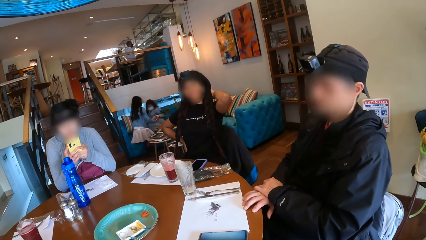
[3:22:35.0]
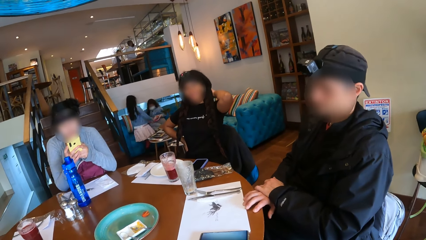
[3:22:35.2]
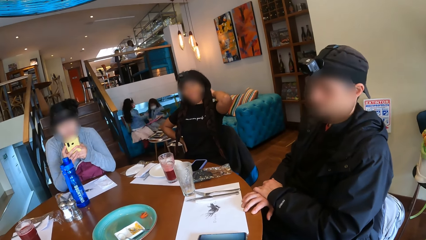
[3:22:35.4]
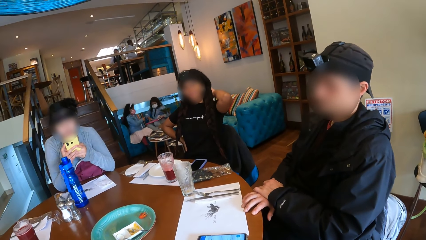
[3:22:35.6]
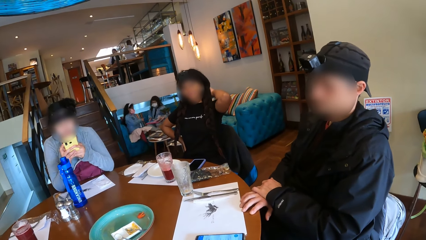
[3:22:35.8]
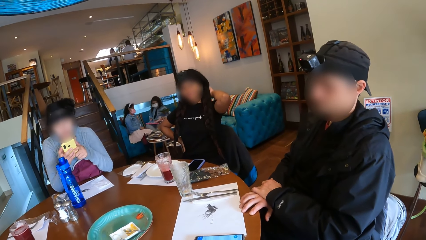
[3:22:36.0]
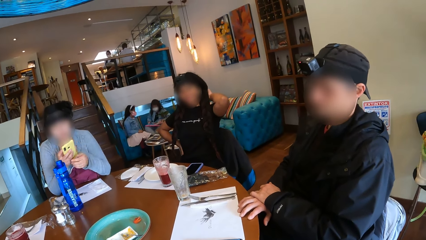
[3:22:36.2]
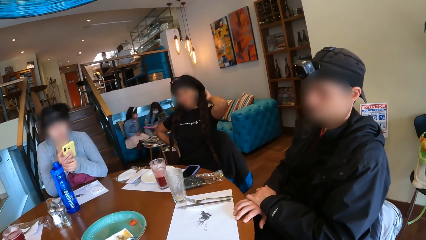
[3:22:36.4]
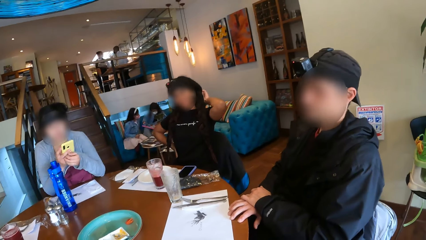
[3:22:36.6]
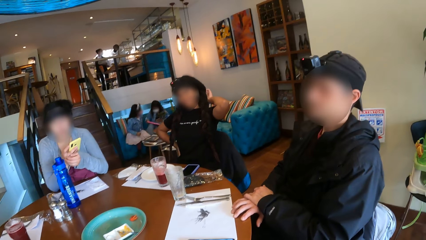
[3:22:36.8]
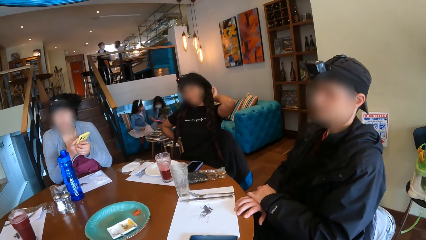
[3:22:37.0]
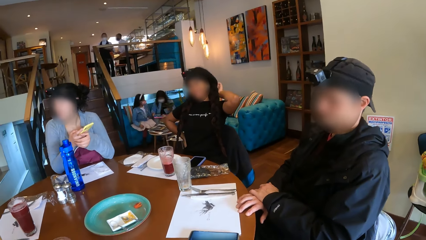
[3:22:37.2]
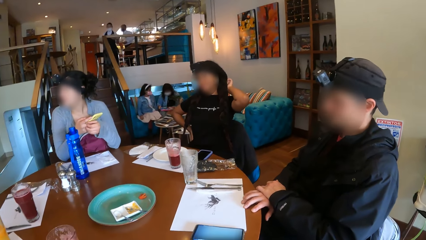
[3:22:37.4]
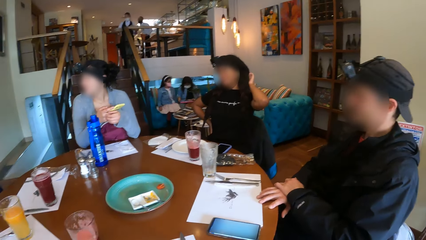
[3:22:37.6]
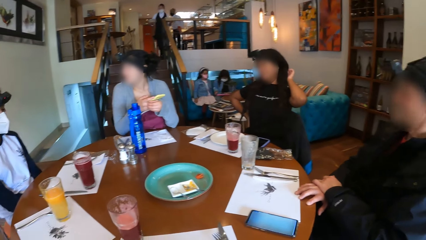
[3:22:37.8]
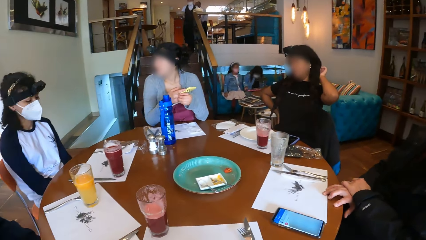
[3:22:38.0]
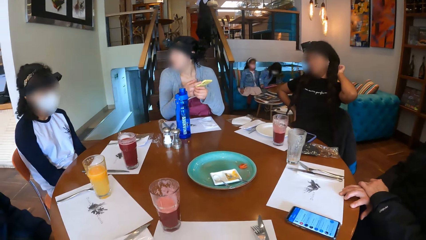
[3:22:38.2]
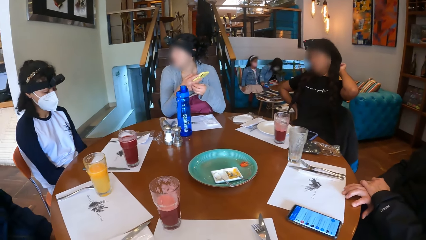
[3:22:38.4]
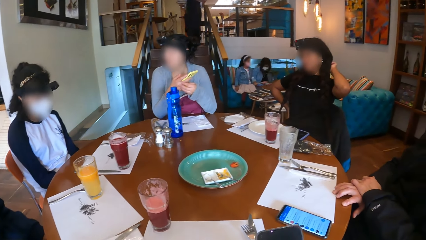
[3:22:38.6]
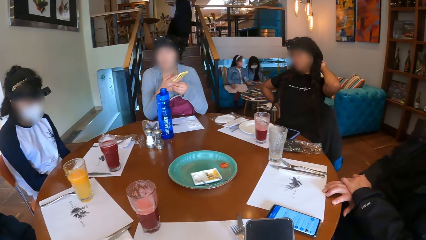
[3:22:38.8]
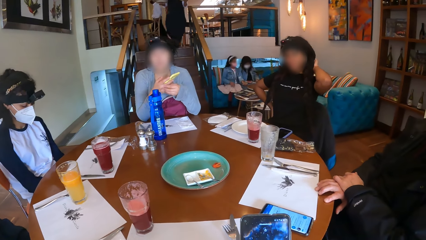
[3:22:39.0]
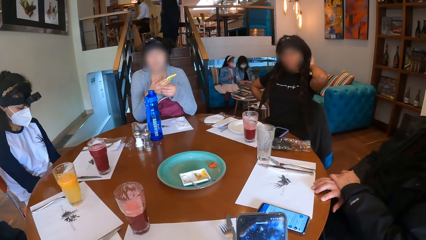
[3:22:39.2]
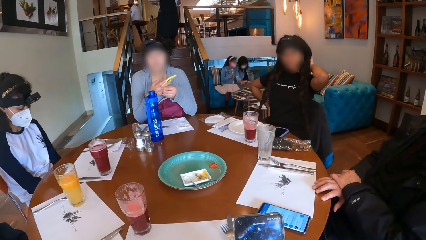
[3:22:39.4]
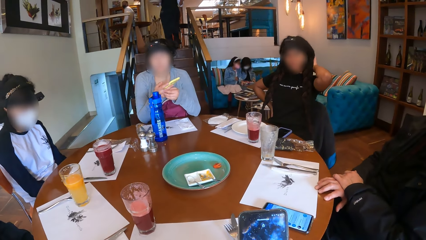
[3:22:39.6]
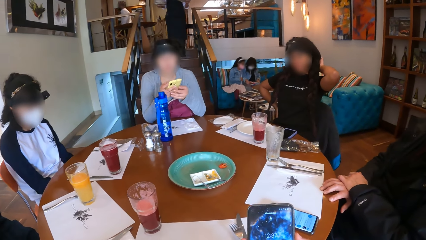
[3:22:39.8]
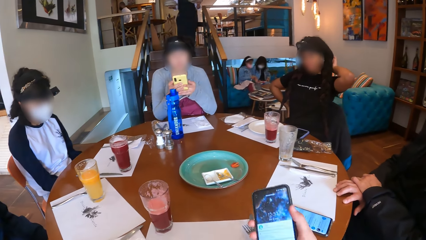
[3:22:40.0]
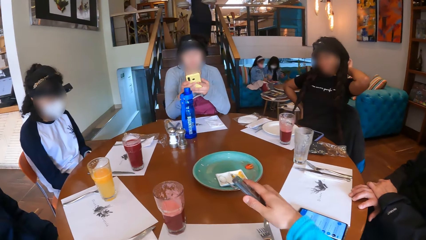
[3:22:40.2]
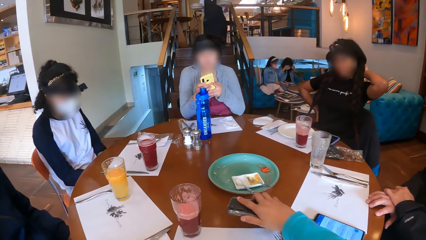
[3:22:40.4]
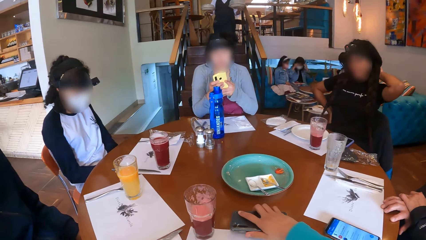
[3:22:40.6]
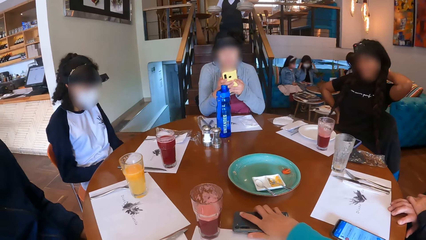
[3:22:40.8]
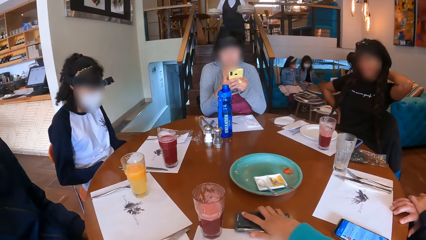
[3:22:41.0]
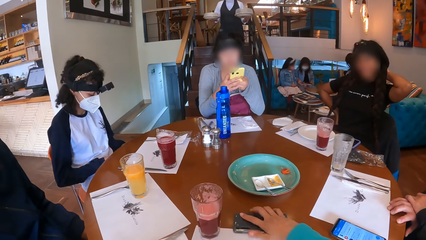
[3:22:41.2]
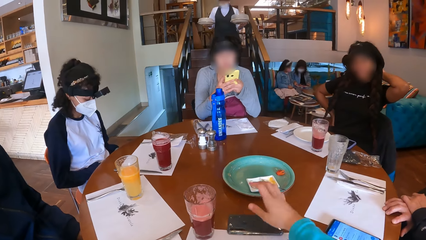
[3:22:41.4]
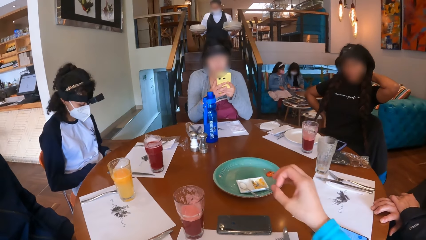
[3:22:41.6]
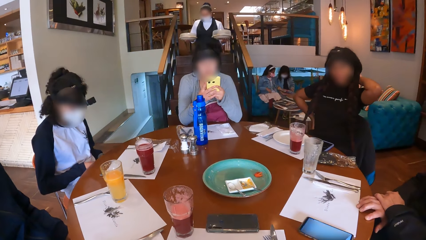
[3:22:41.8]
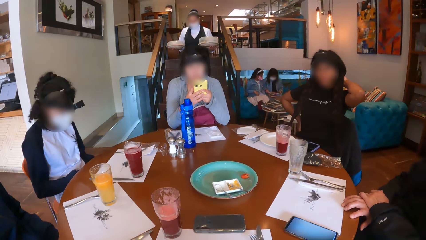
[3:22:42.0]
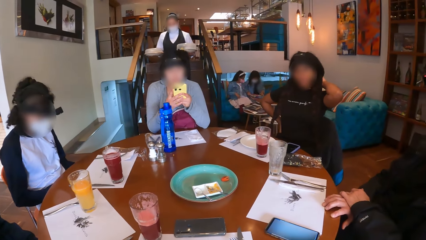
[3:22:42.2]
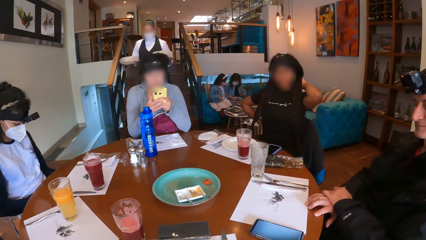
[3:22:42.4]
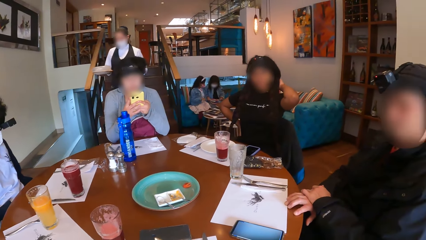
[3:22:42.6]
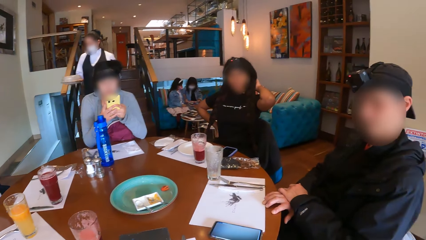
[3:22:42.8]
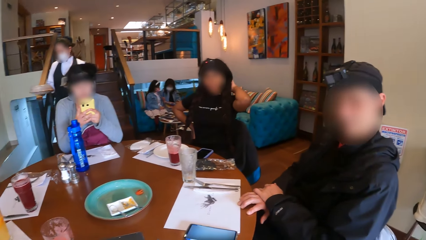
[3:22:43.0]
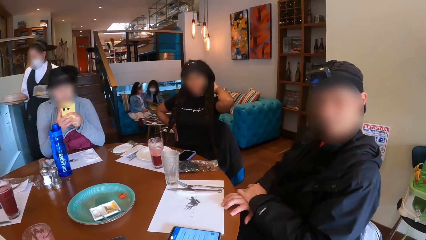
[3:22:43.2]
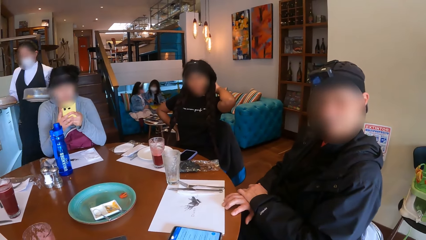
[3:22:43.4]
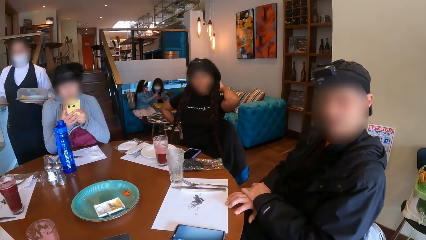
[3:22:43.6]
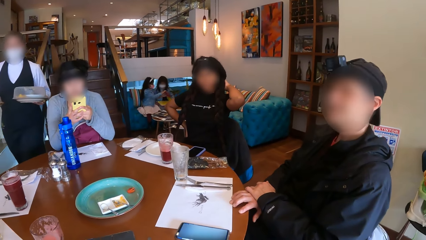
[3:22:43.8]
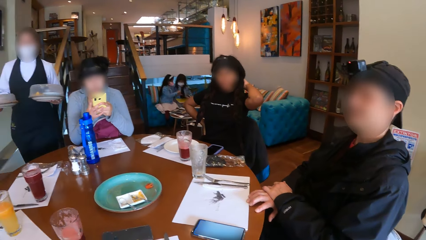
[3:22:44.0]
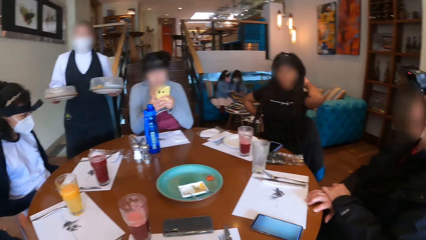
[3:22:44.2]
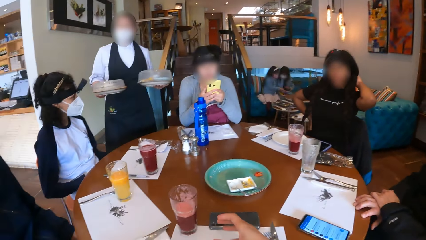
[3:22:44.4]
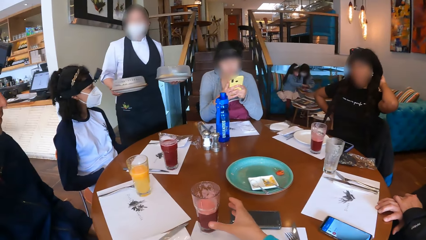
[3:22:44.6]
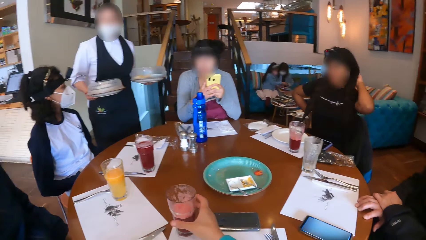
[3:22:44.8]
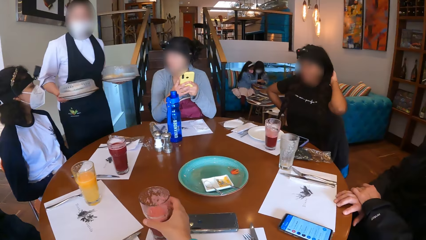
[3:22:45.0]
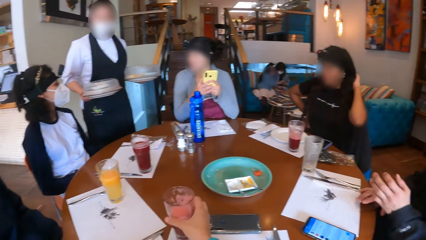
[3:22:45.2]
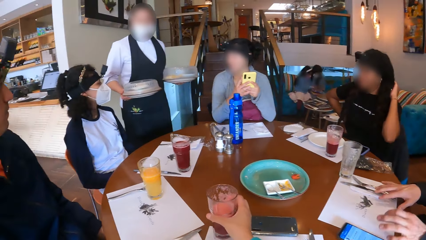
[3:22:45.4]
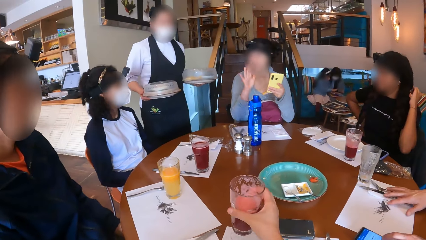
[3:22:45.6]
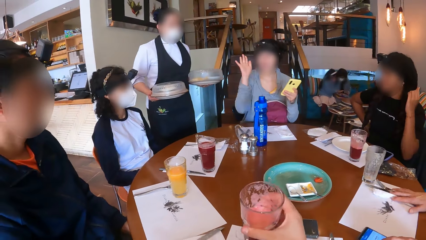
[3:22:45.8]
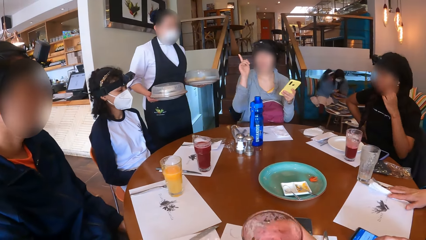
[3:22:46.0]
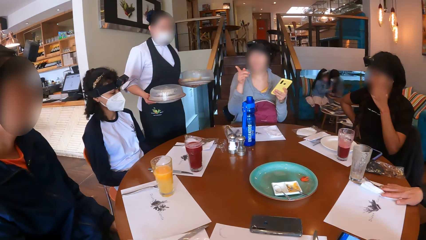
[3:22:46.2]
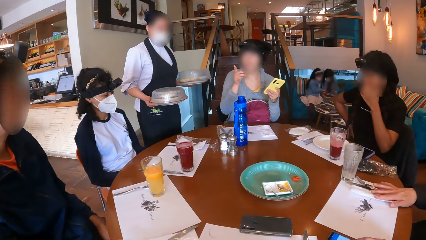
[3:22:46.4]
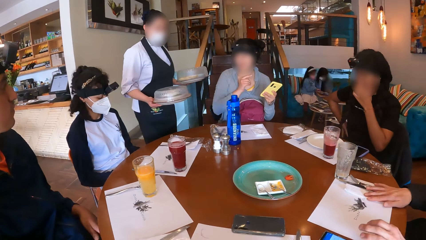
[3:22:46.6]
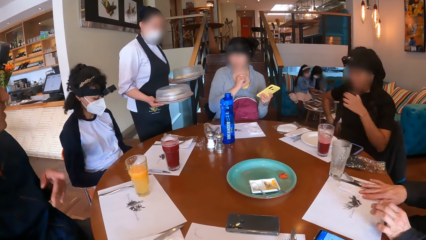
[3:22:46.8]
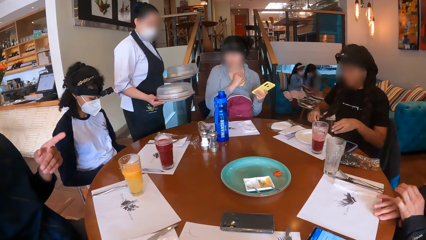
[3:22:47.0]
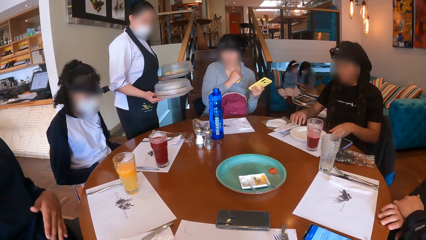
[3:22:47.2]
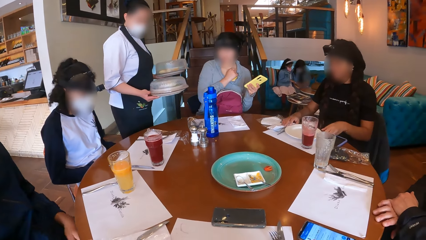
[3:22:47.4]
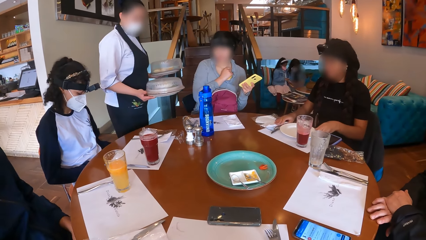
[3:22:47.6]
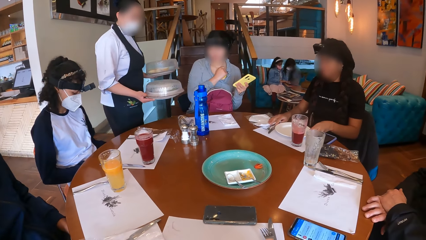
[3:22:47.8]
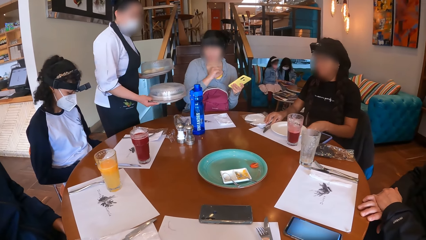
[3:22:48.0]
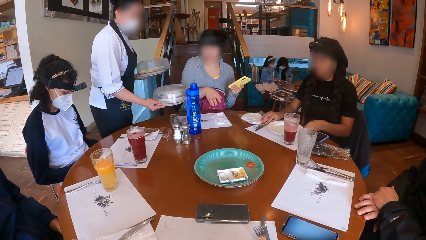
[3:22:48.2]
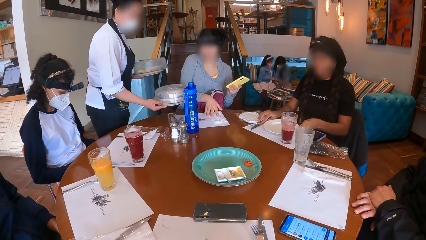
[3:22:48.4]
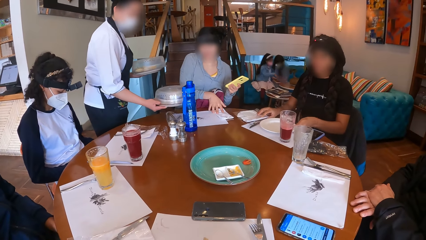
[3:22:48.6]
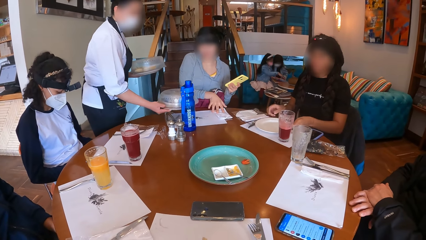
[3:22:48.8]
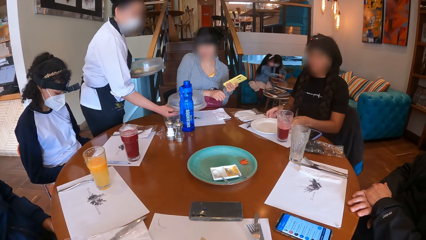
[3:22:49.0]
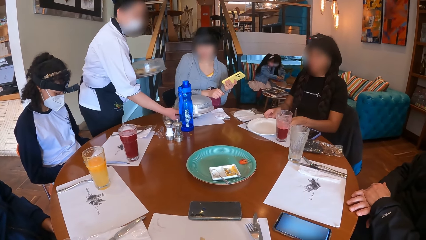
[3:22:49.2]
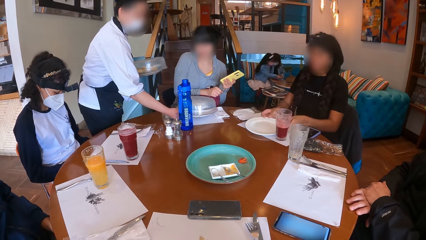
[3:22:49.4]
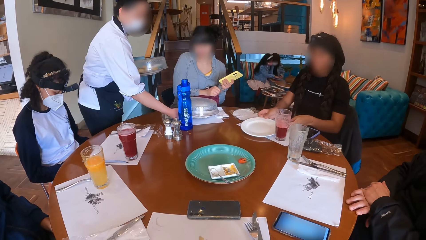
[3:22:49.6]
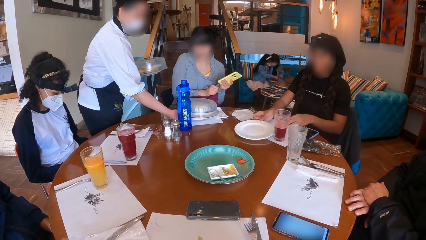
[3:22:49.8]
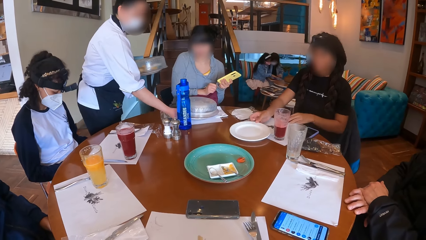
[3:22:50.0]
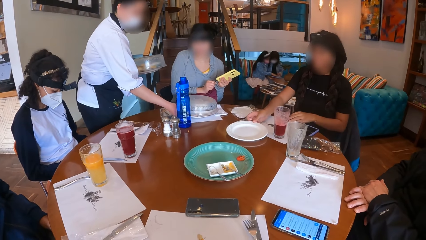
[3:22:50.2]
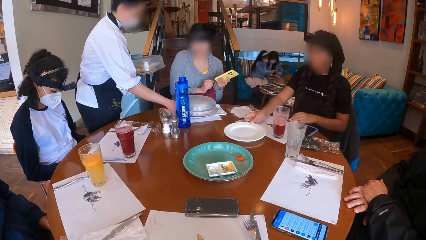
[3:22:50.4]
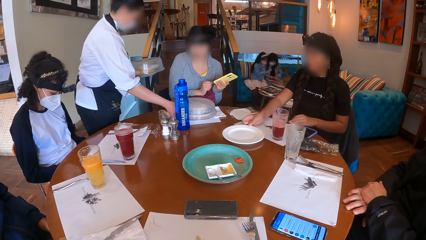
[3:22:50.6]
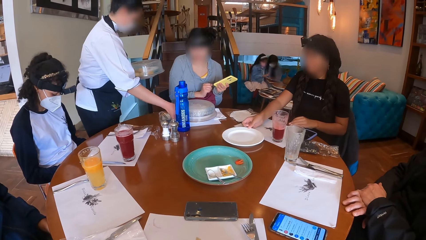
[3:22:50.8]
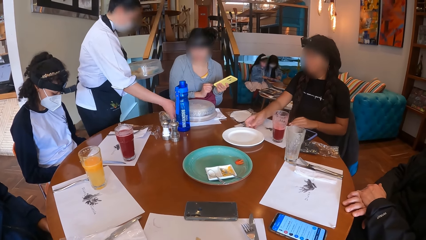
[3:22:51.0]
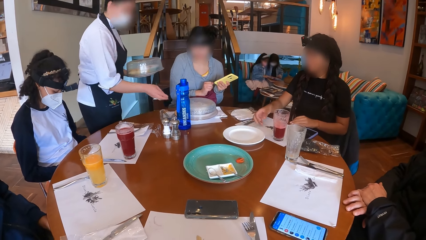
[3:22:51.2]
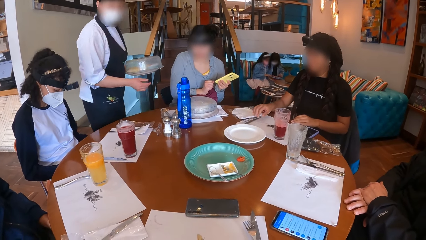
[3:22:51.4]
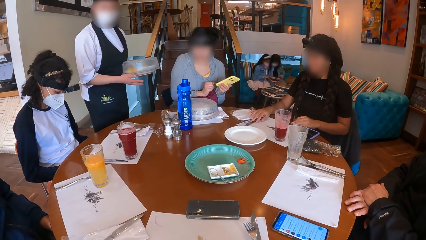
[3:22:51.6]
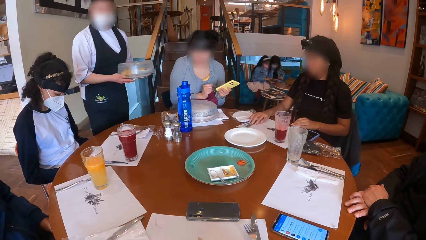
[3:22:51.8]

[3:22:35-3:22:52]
The woman scratches her right hand with her left hand. The camera wearer operates the phone in her right hand with her right hand. The woman operates the phone with her hands. The camera wearer drops the phone on the table with her right hand. She picks up the glass of juice from the table mat on the table with her right hand. Another woman gesticulates with her right hand. A man adjusts some cutlery on a place mat on the table with his hands. Another man interacts with the waitress. The camera wearer drinks from the cup. The other man gesticulates with his left hand. The first woman adjusts the plate and cutlery on a placemat with both hands. The waitress puts the plate of food in her right hand on the placemat on the table. The other woman adjusts a serviette on a placemat with her right hand. A lady pushes the plate. The waitress holds the plate of food in her left hand with both hands.
